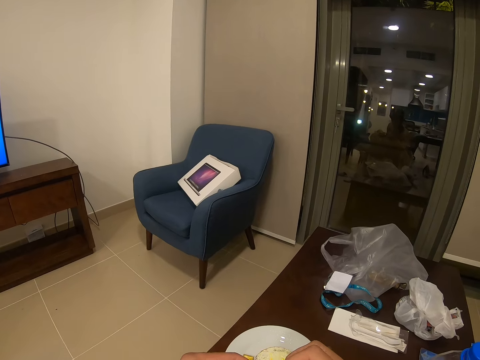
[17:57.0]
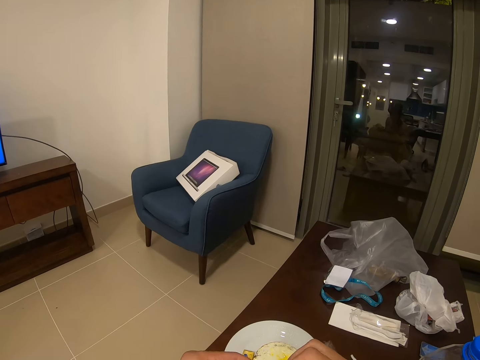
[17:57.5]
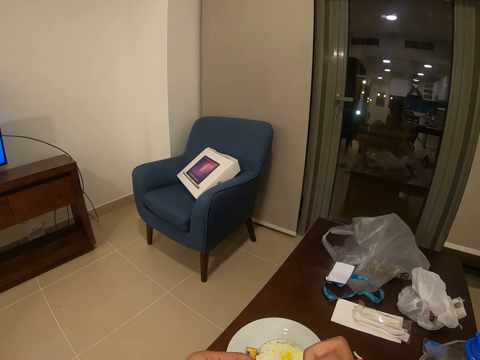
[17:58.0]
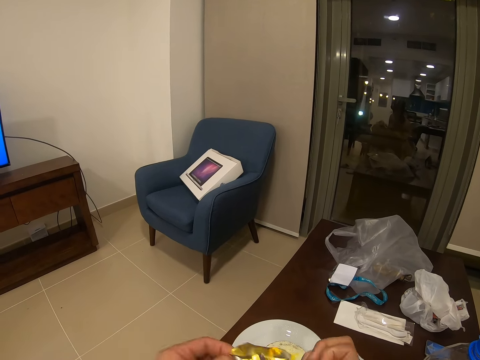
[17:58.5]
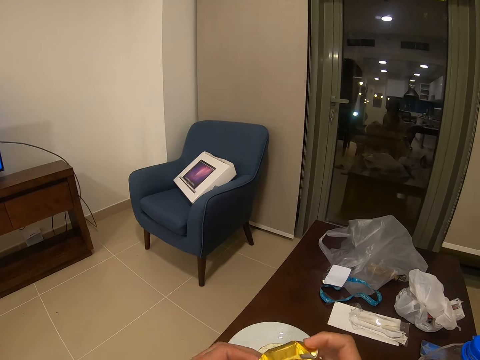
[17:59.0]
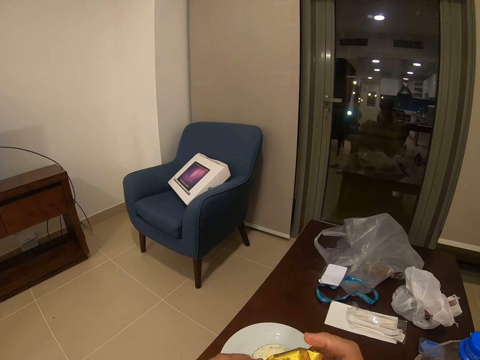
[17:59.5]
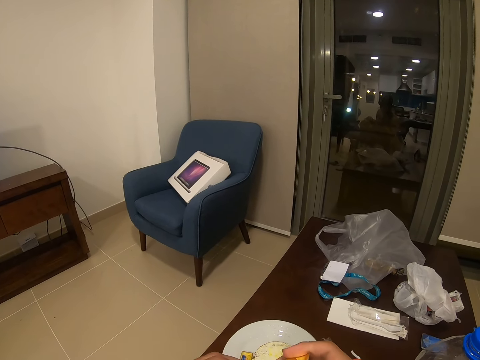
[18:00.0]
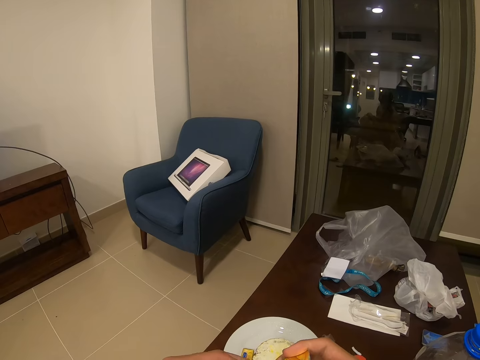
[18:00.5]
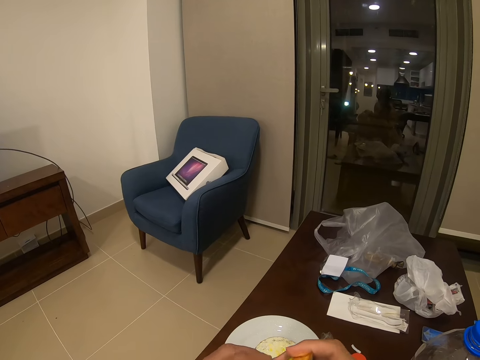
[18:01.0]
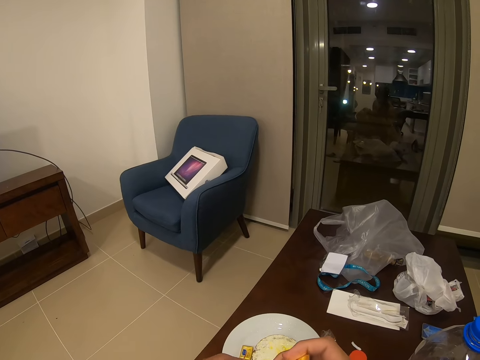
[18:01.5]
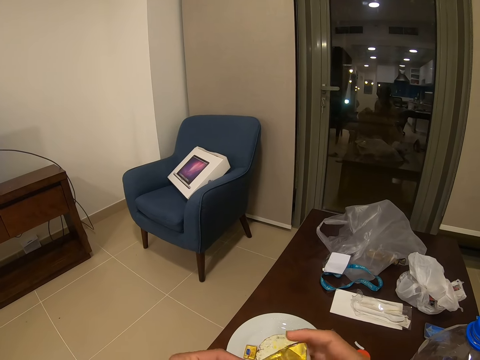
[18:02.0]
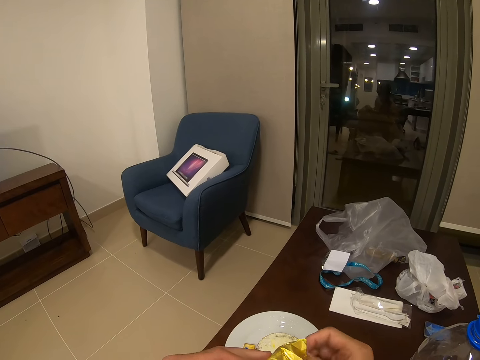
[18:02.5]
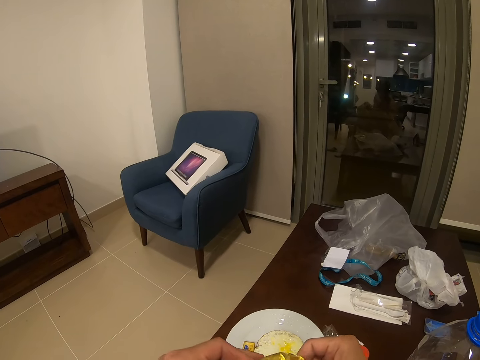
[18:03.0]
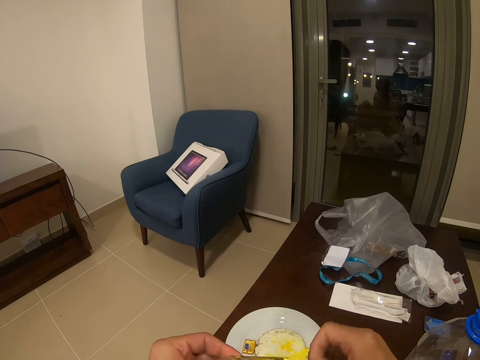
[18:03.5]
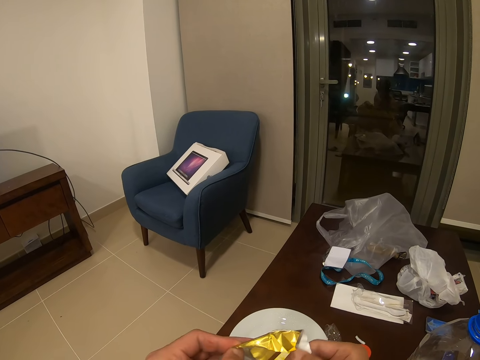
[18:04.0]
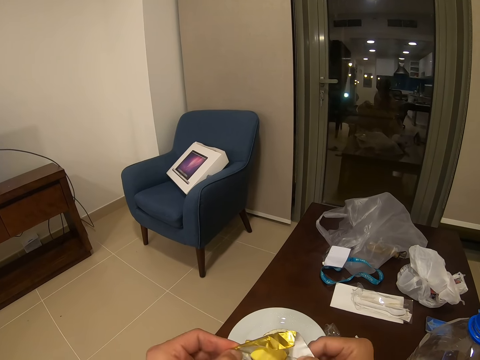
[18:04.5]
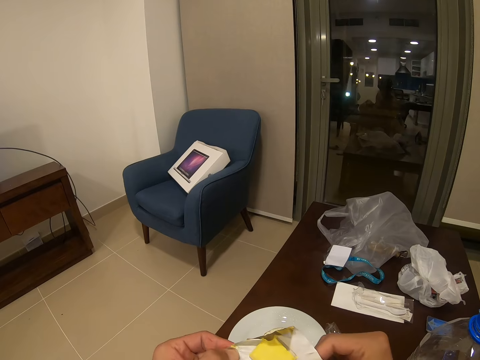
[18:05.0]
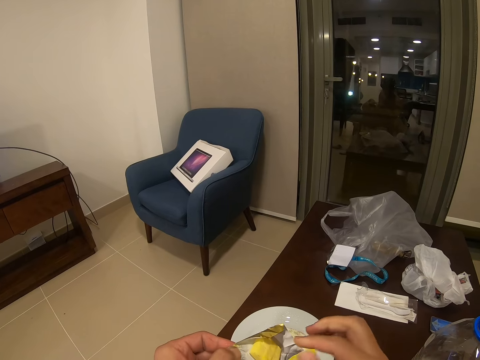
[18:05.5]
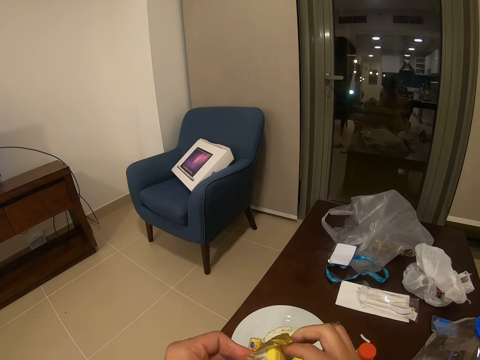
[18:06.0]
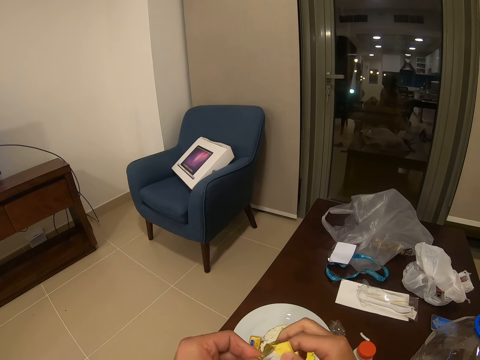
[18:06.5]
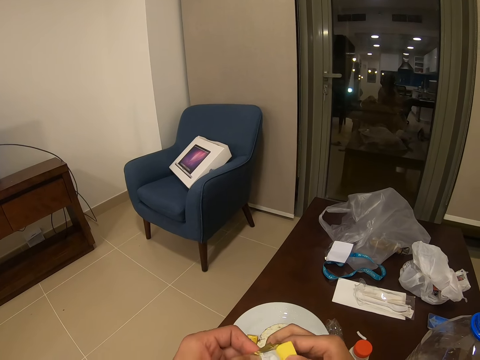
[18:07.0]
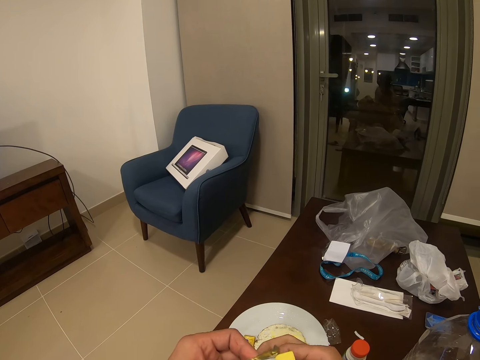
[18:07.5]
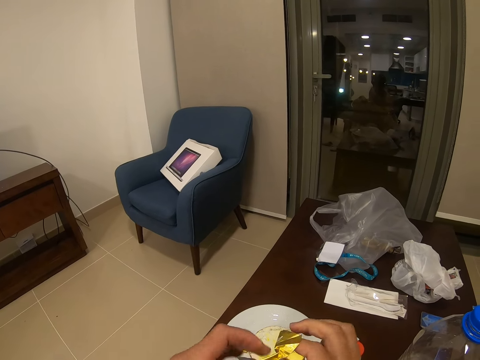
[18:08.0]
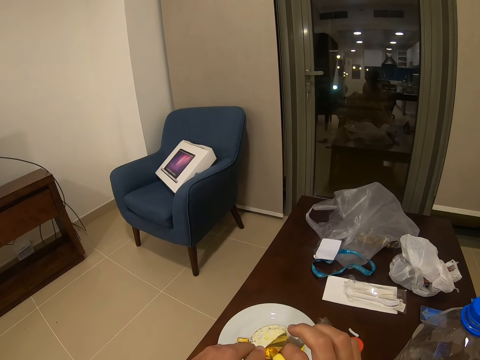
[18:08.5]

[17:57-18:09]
The camera wearer adjusts something.

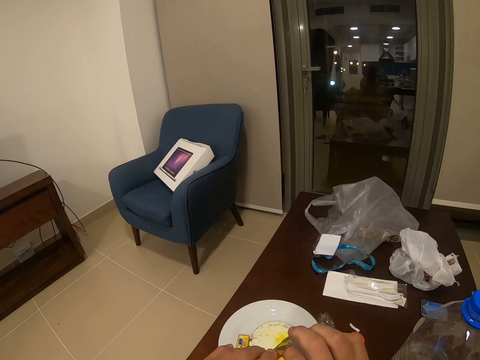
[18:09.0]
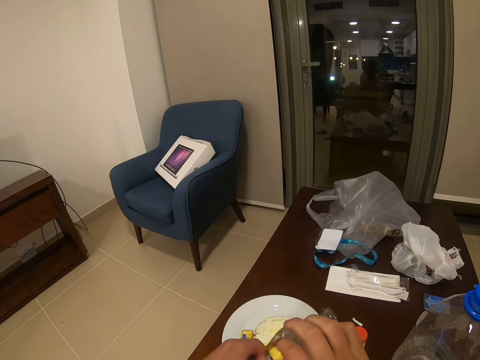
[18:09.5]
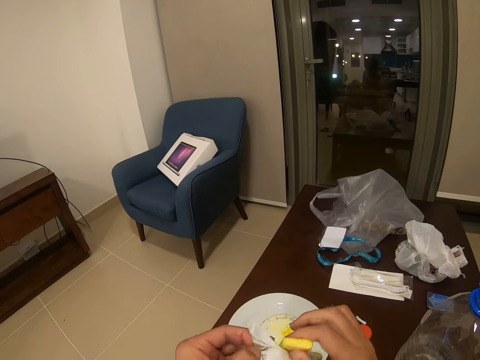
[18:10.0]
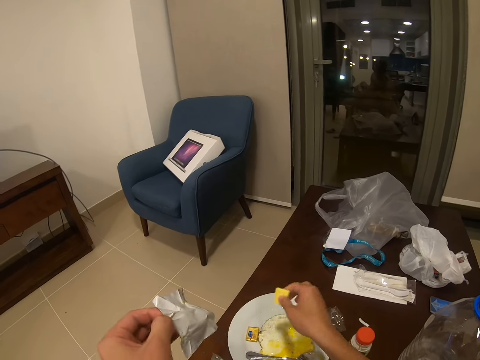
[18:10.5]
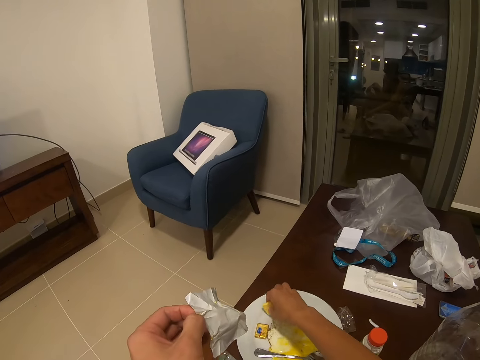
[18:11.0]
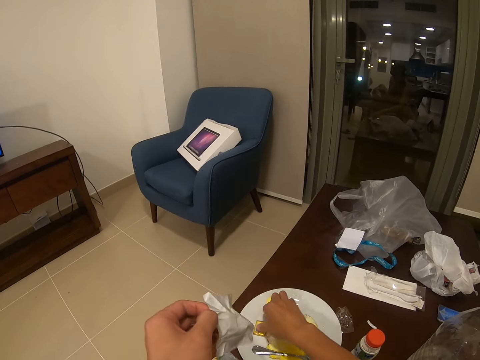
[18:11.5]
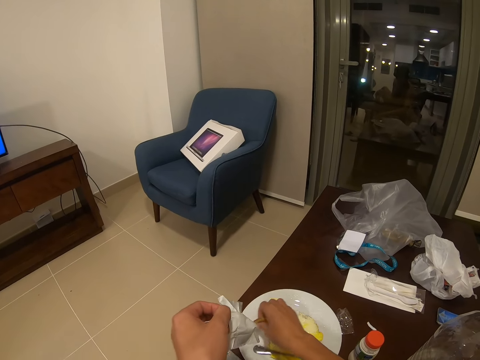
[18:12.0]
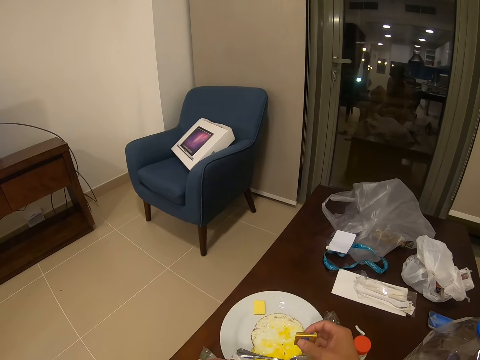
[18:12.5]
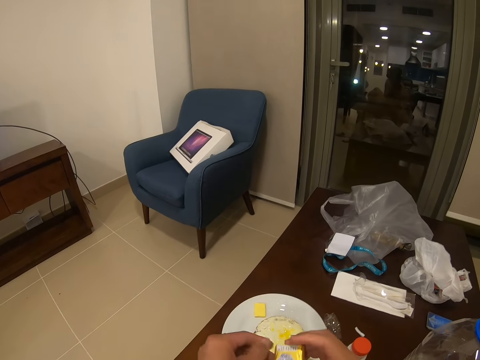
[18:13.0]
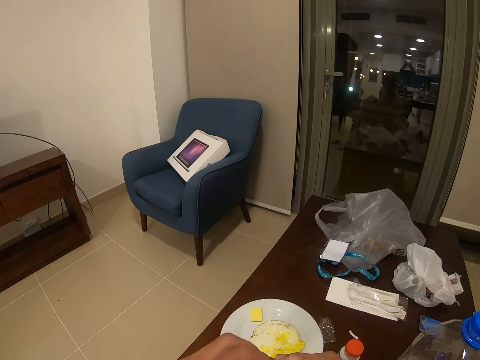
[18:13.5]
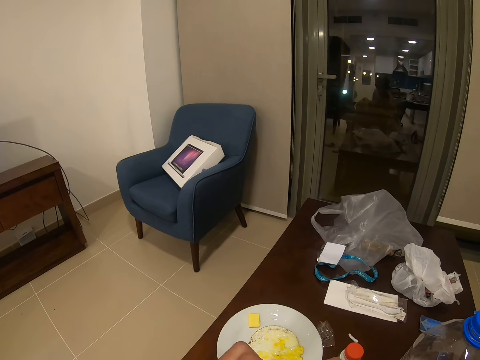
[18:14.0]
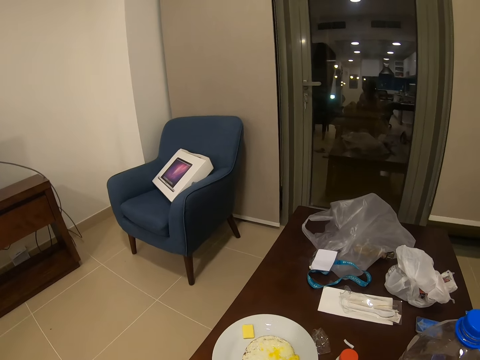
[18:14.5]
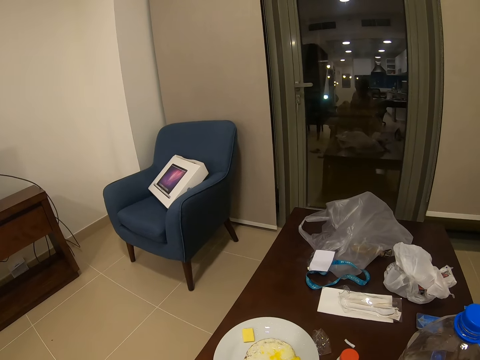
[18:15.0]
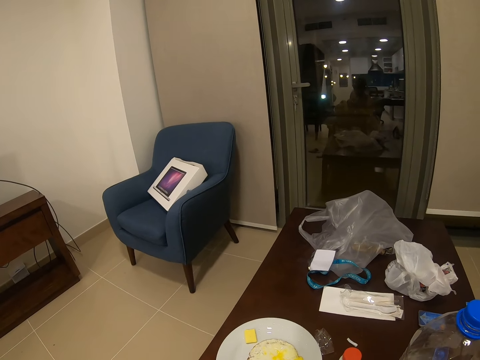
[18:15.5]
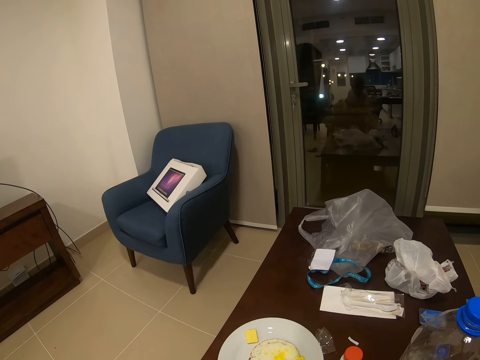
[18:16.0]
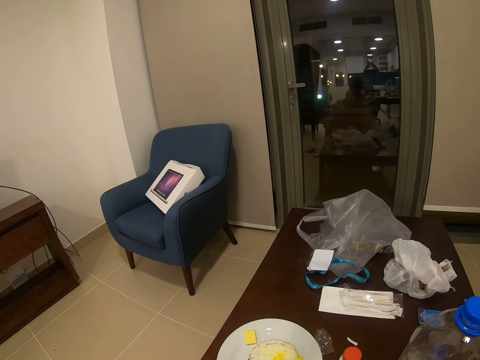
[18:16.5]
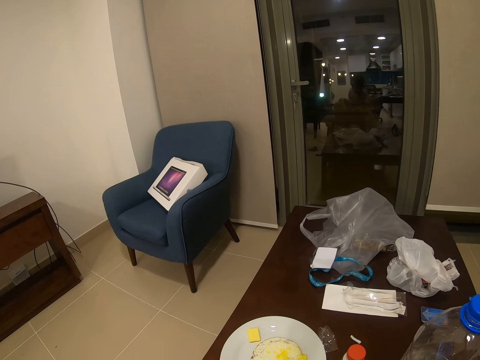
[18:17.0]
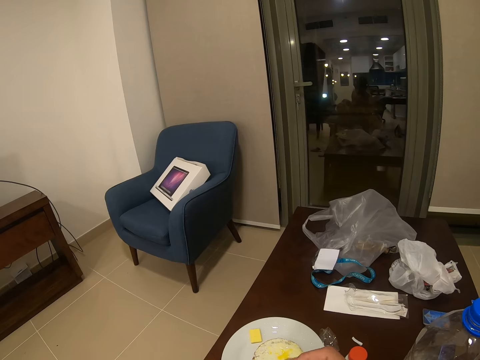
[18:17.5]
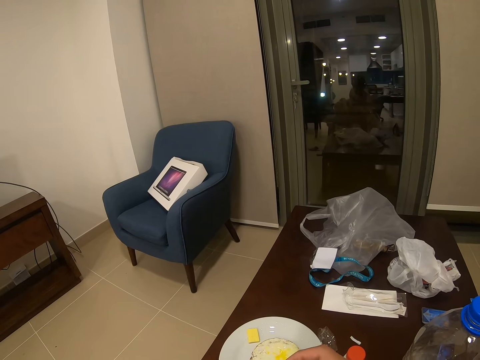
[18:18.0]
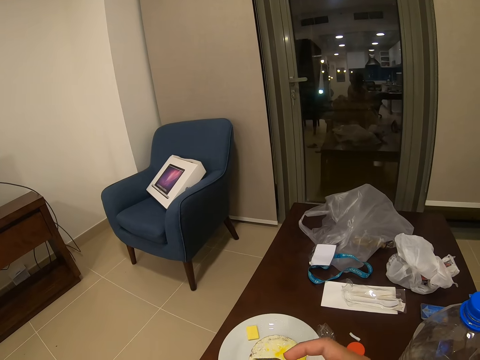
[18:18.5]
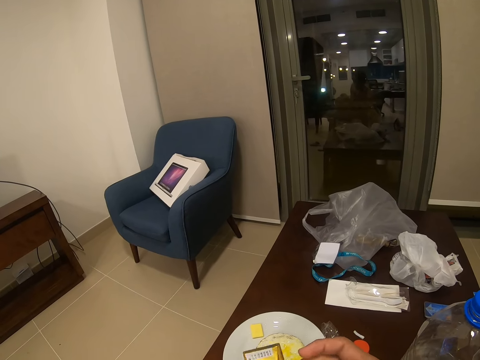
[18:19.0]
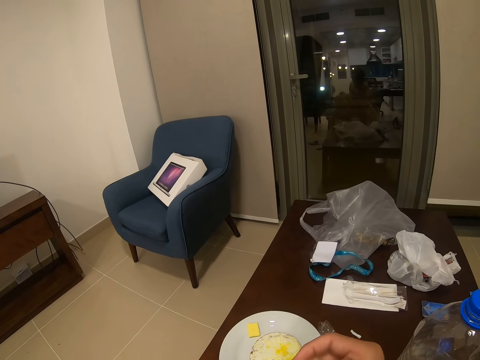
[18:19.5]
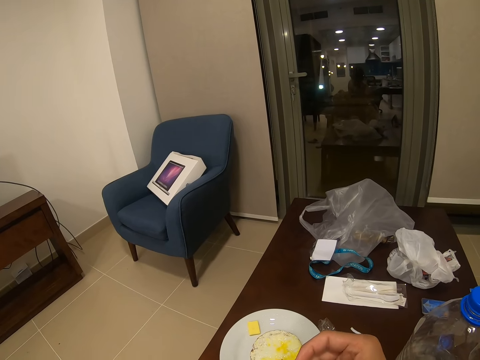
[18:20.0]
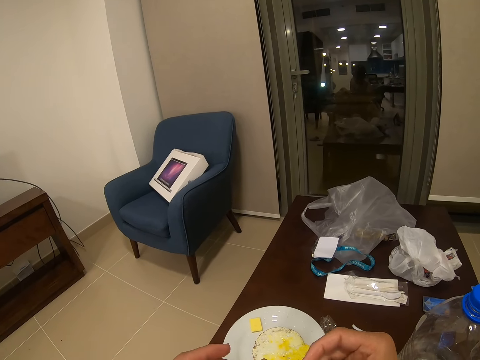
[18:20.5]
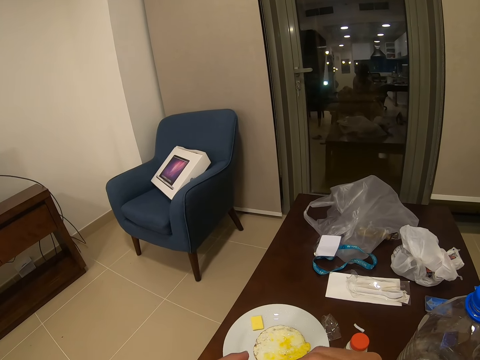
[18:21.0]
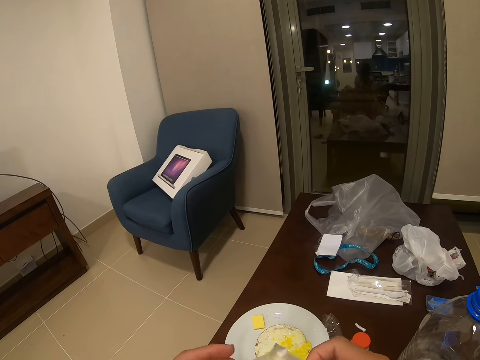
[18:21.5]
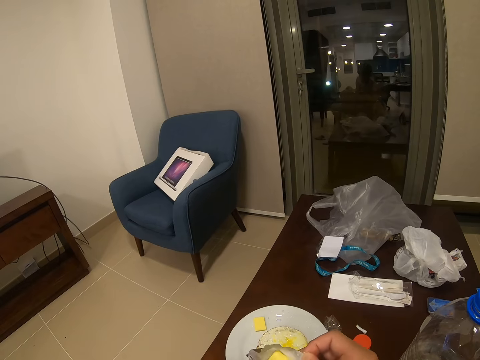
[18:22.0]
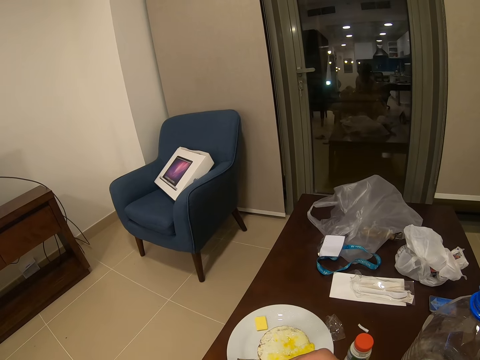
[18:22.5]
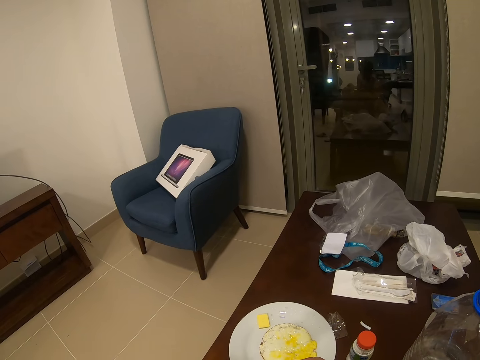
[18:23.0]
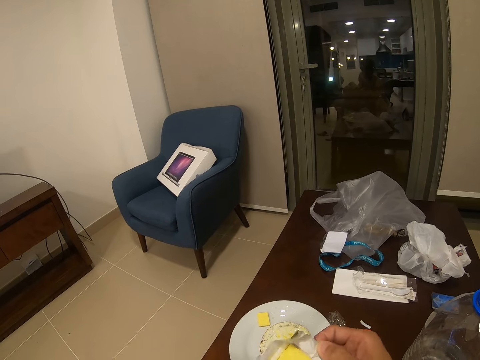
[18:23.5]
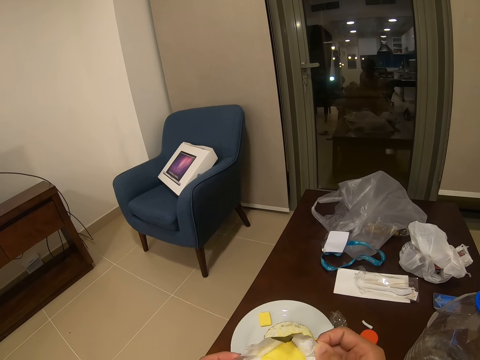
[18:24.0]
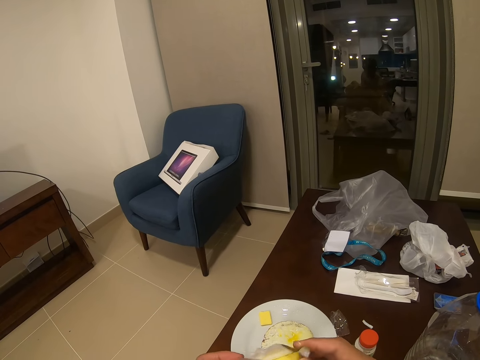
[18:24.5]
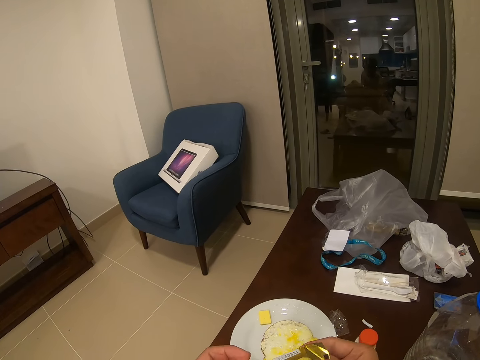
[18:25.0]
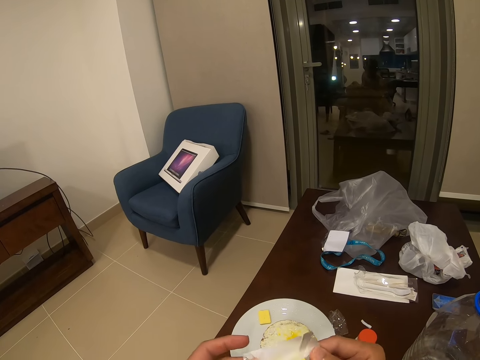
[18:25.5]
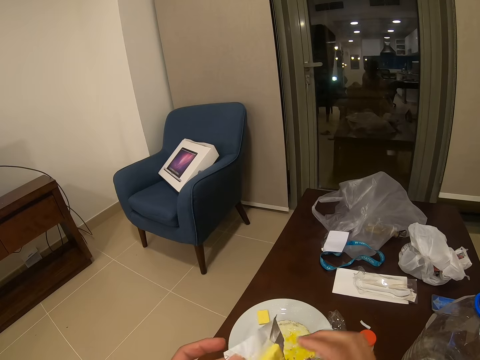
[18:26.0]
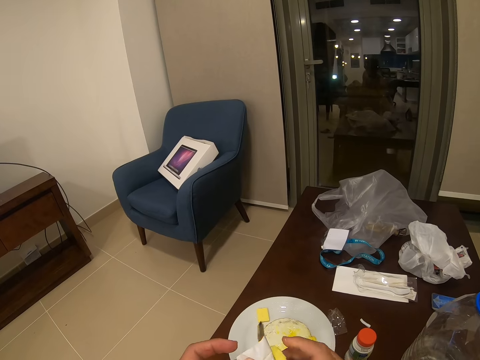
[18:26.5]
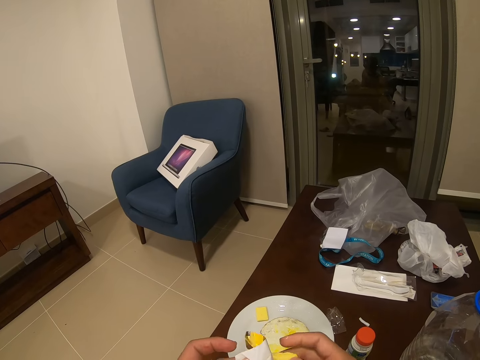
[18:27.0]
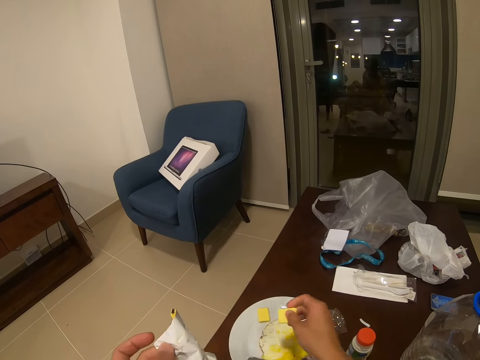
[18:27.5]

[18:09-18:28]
The camera wearer puts the butter on the plate. They pick the butter. They put the paper on the table. They open the butter.
